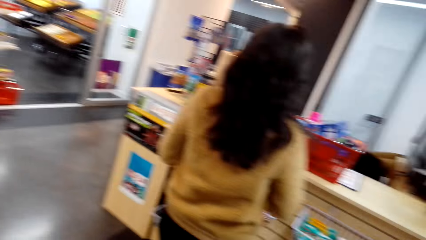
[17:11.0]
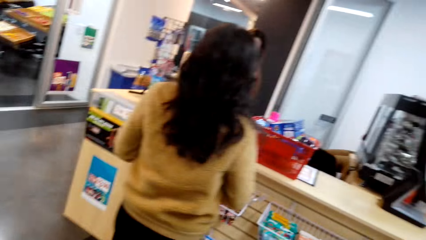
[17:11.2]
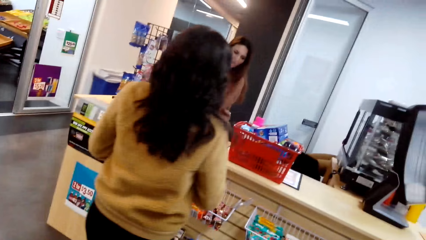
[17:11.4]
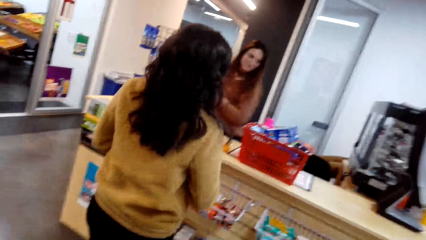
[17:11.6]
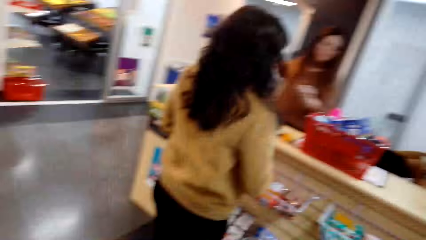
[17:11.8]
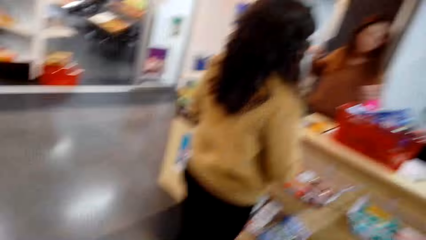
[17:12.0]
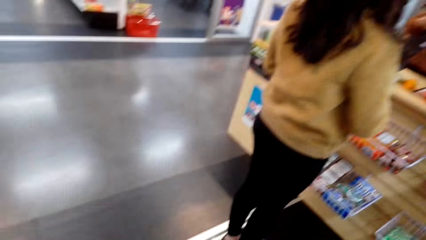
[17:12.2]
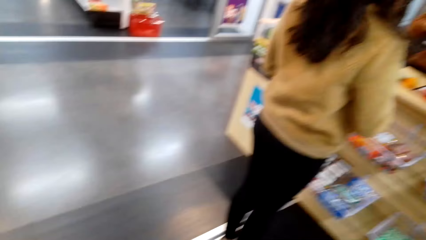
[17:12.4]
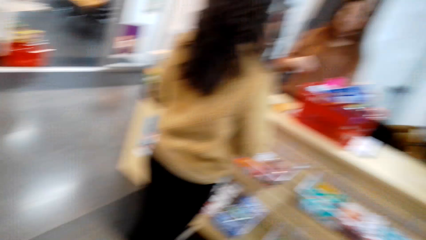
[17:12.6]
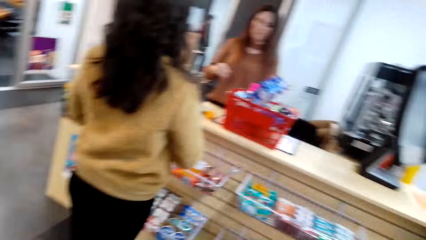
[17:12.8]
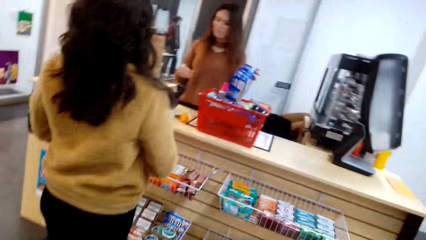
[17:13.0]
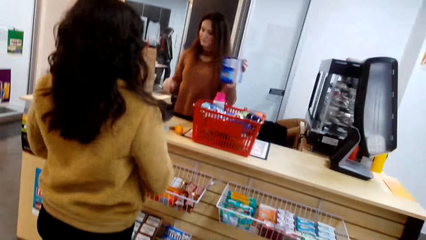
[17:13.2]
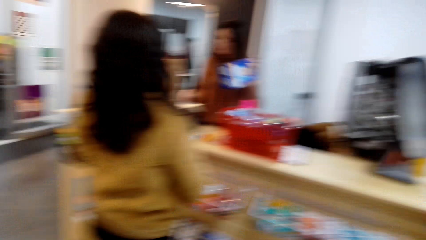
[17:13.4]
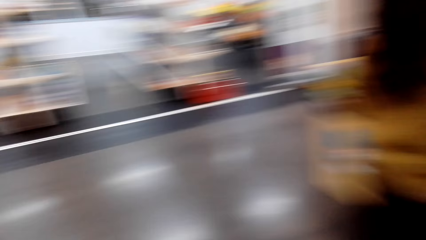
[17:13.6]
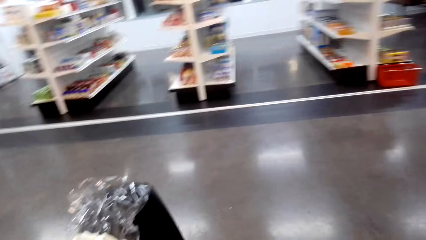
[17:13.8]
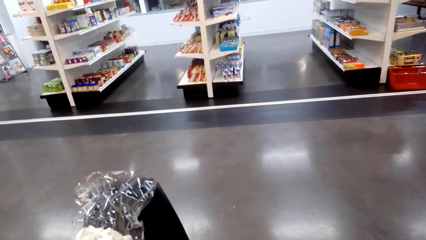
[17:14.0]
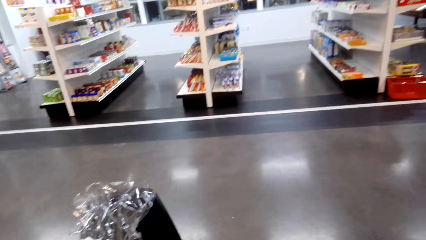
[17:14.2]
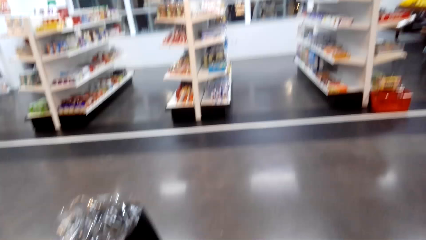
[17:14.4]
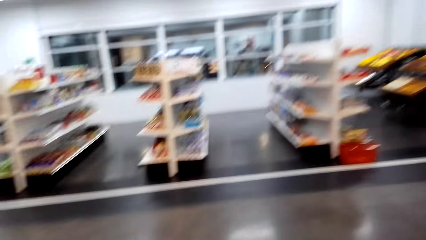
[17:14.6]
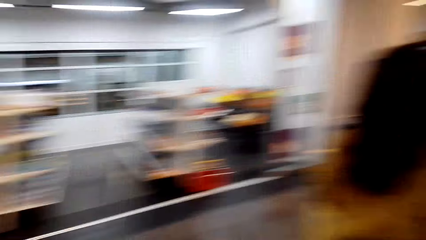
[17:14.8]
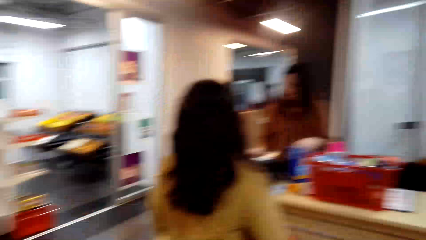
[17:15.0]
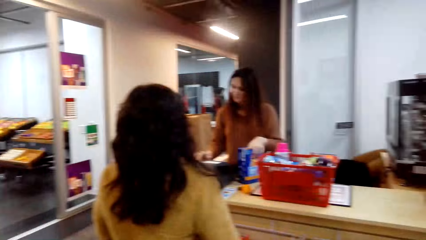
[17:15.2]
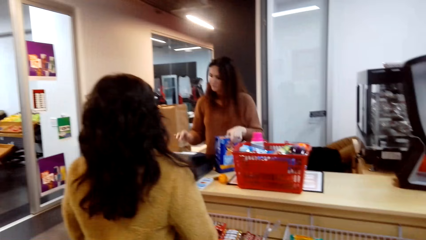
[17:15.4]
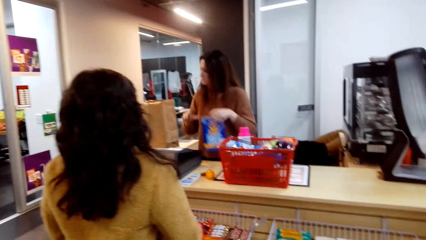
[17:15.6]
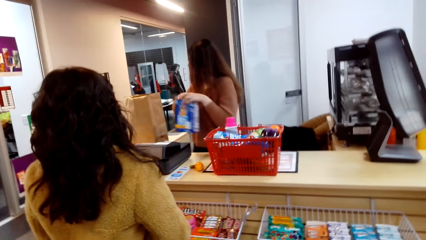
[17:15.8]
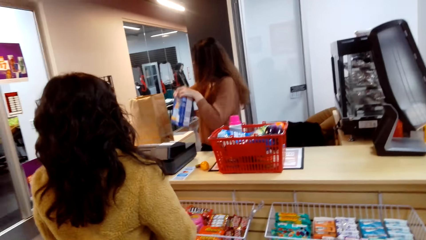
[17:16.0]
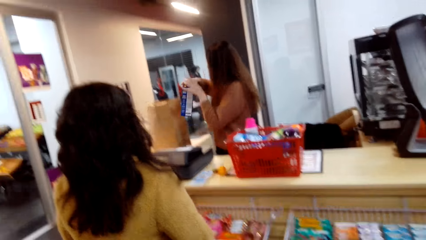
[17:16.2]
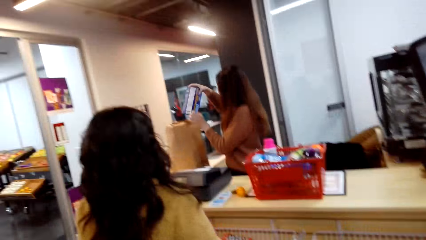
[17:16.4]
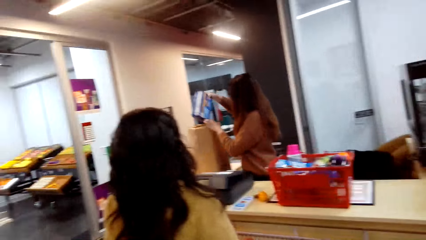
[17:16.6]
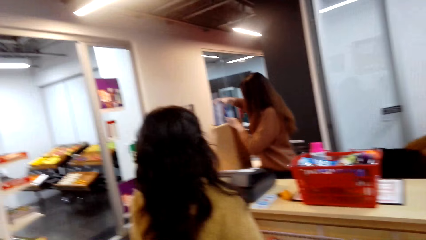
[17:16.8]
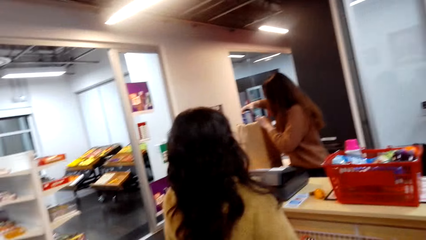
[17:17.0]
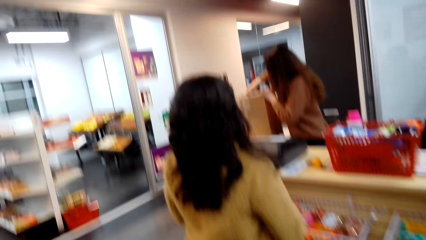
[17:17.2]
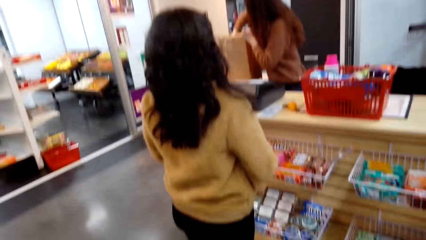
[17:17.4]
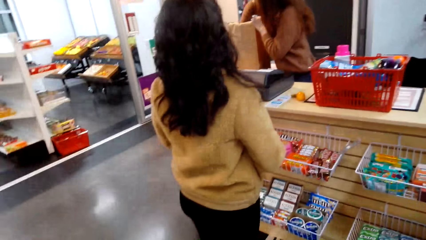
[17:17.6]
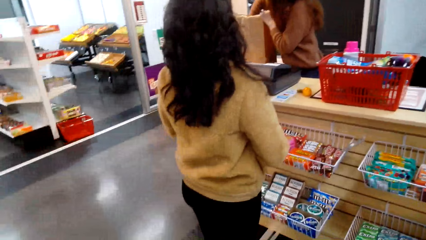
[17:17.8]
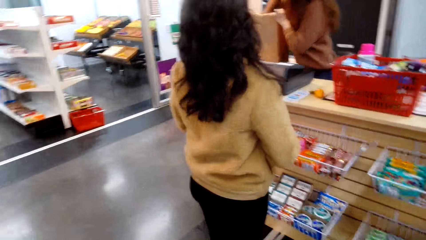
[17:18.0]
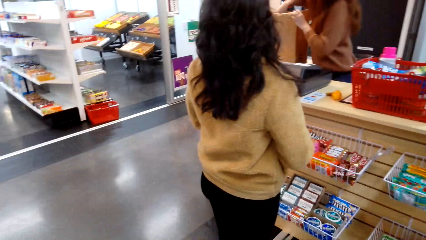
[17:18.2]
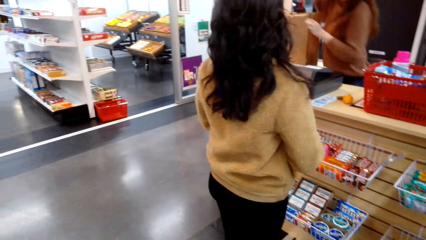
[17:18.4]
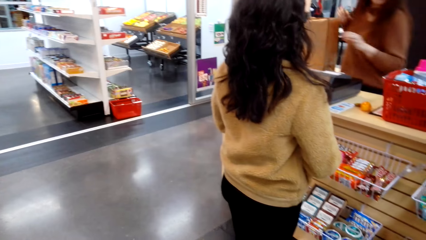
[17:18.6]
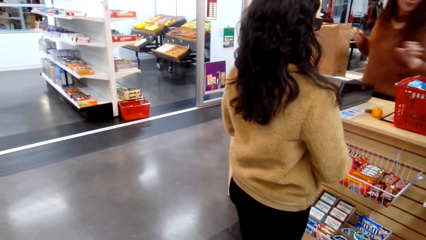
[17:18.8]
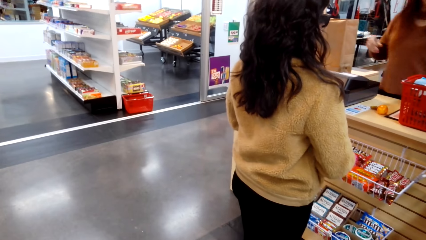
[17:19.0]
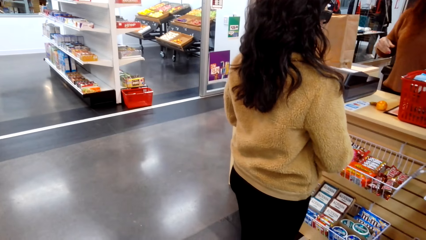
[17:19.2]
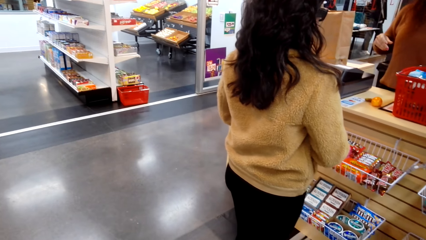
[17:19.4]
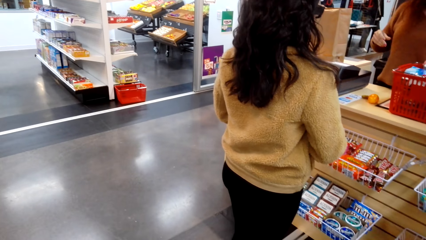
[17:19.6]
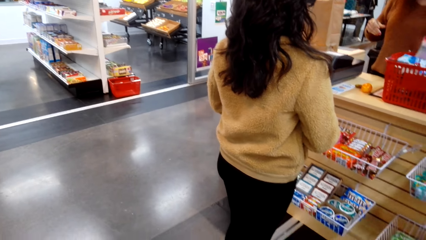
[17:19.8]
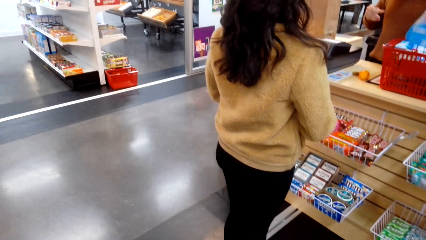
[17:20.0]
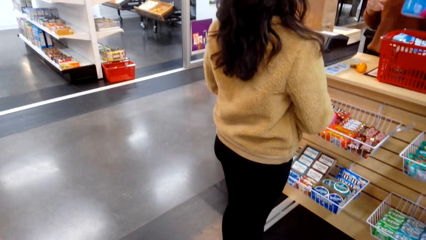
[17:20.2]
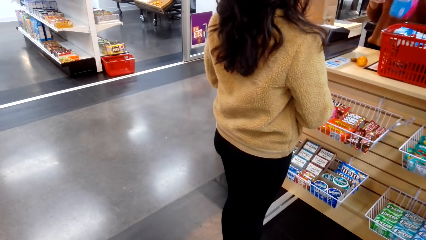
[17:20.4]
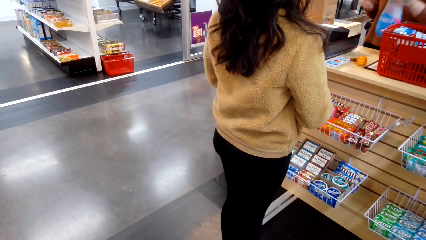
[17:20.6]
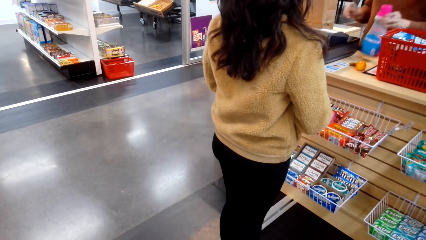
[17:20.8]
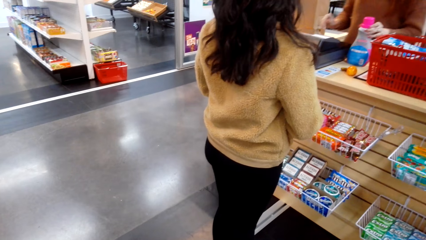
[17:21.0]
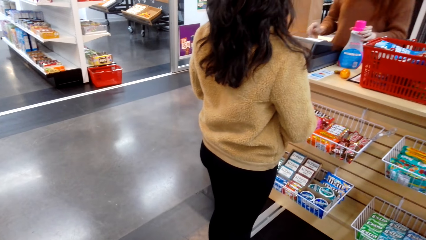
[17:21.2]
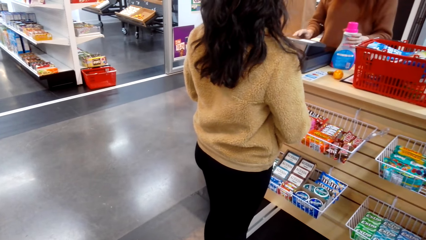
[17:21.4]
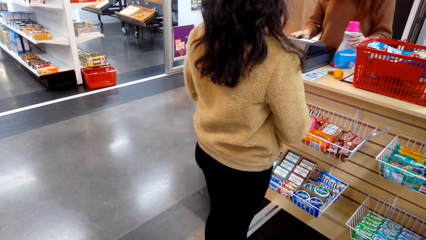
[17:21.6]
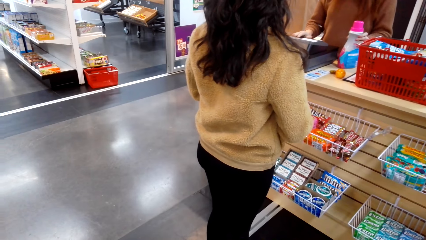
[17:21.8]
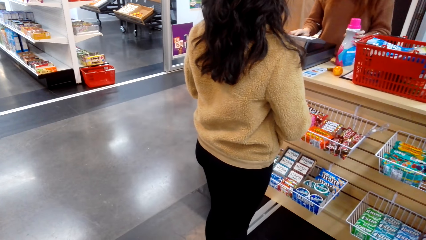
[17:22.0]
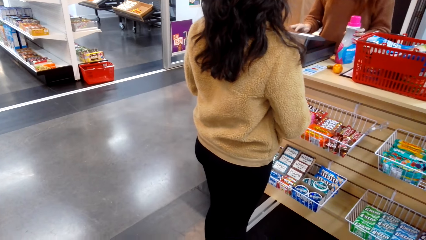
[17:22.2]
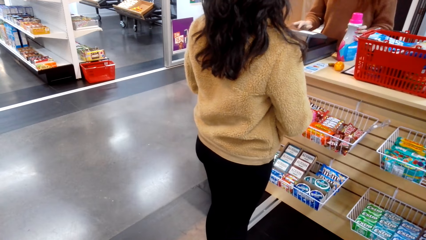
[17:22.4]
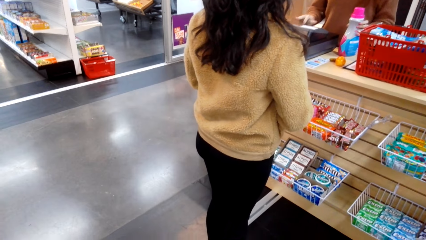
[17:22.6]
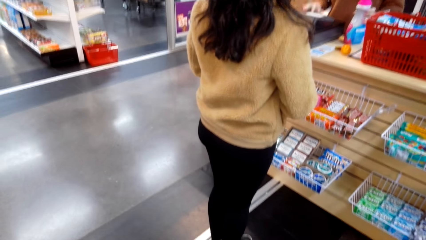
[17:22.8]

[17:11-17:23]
The camera wearer looks around. They look at something.

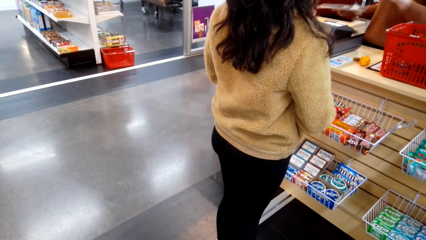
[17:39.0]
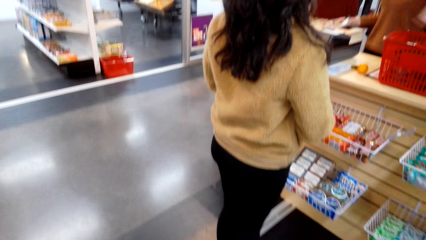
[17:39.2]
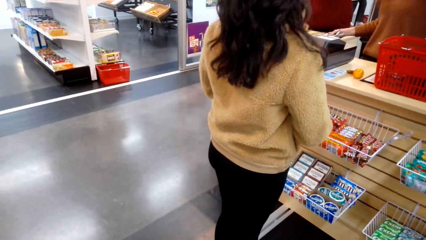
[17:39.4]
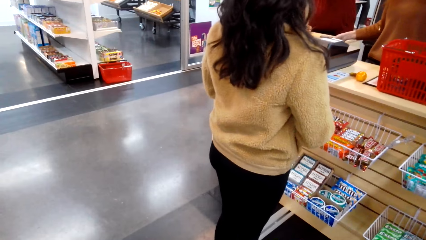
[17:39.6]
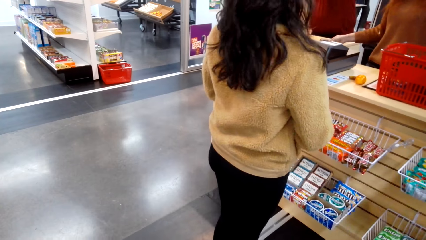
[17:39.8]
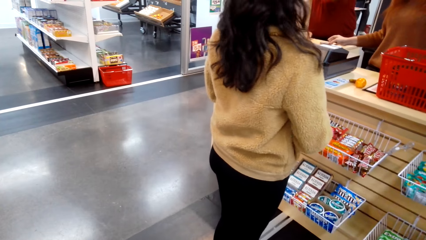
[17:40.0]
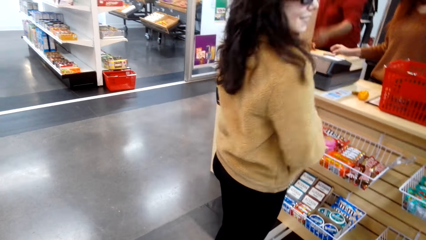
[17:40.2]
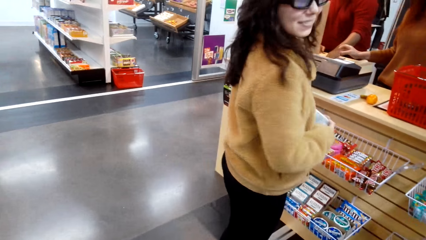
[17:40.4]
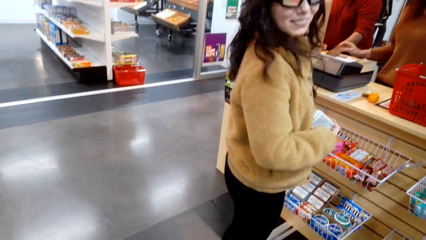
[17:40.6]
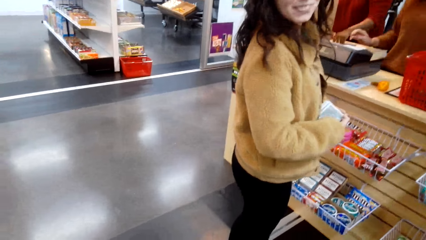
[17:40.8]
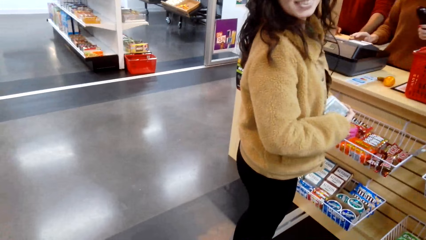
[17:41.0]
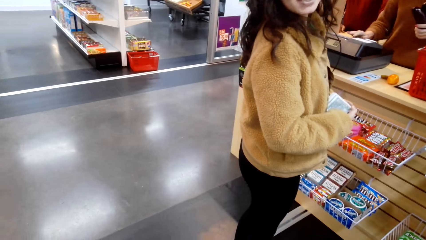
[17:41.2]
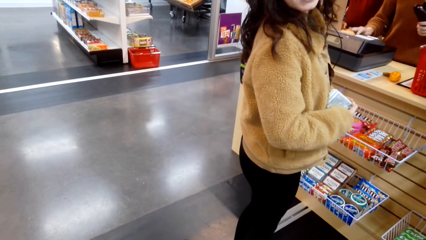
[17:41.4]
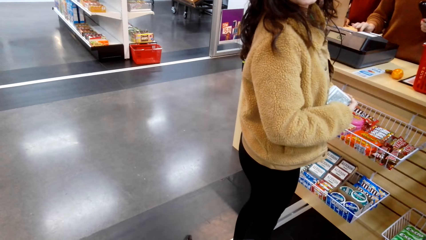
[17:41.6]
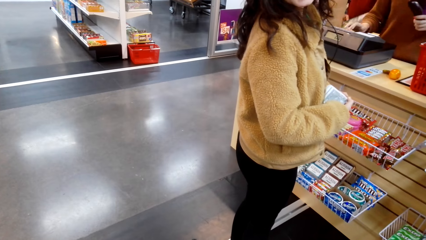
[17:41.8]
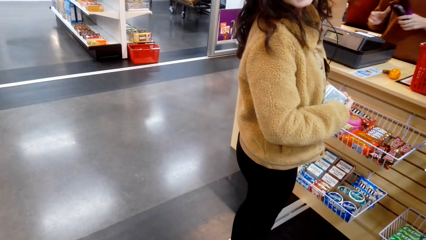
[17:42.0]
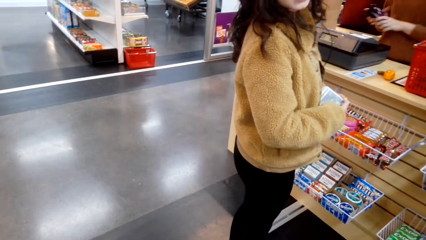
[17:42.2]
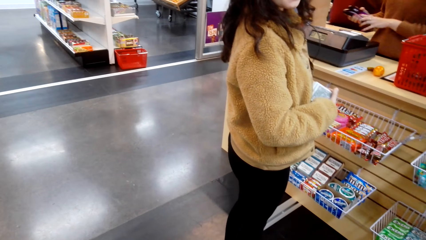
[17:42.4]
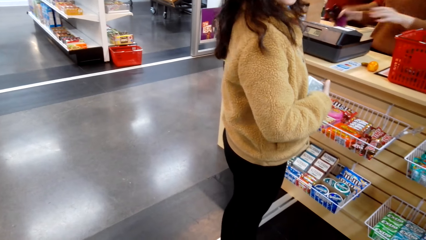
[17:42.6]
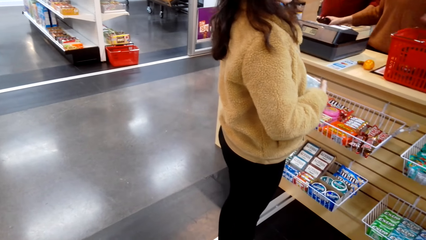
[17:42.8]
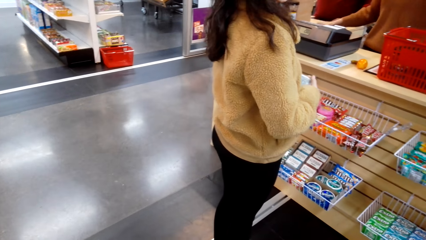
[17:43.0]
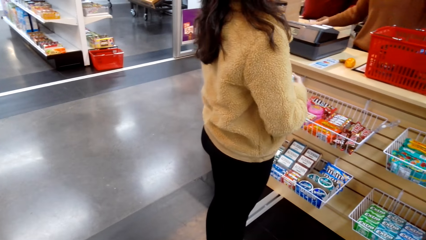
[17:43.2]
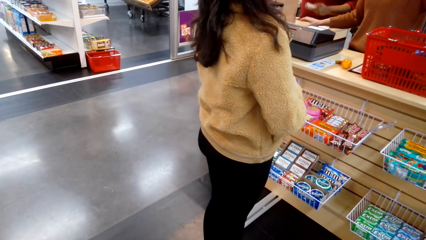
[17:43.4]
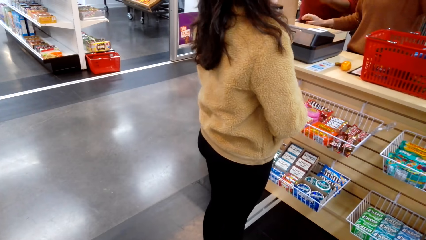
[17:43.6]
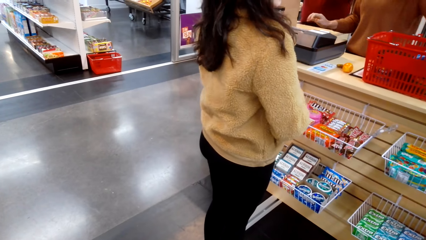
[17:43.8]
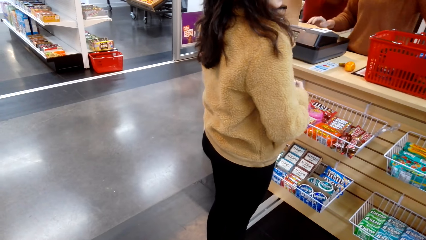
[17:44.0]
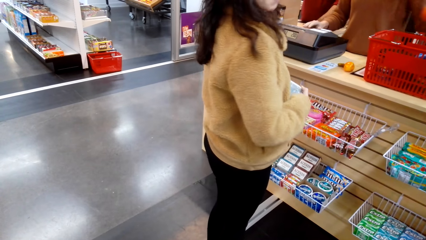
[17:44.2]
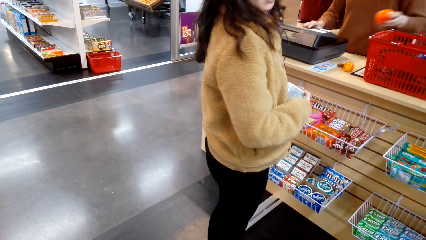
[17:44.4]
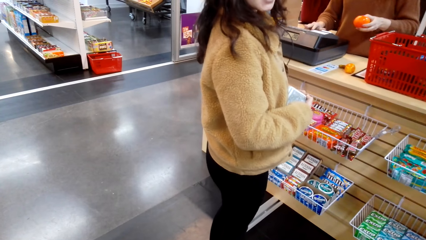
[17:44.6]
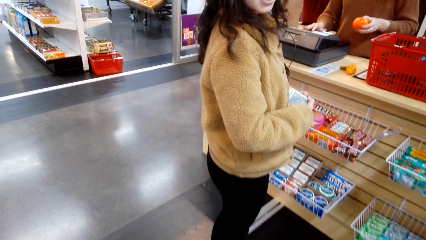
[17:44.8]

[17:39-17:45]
The camera wearer talks to a person.
